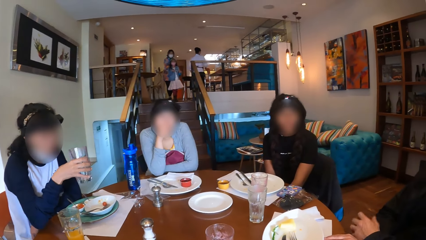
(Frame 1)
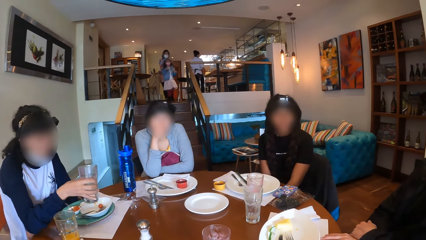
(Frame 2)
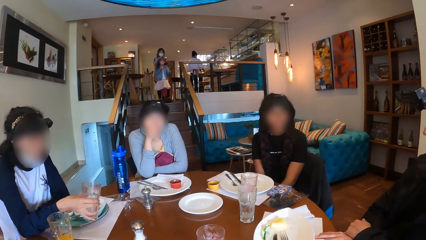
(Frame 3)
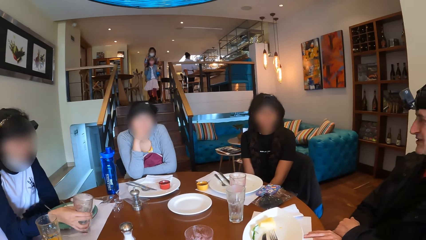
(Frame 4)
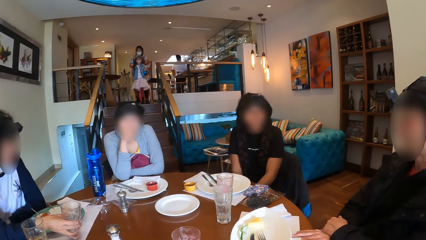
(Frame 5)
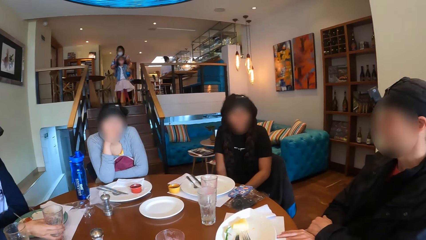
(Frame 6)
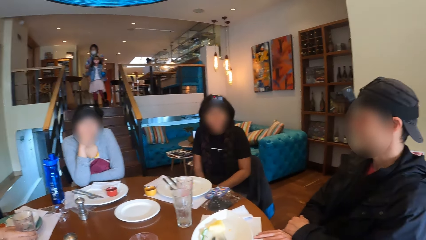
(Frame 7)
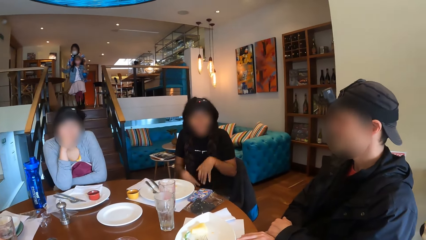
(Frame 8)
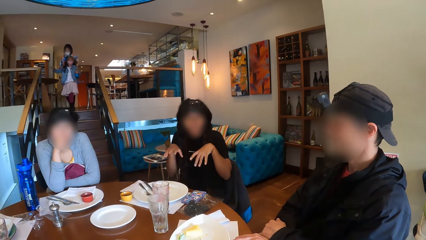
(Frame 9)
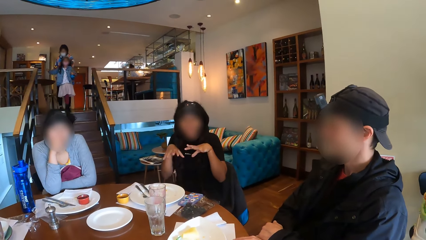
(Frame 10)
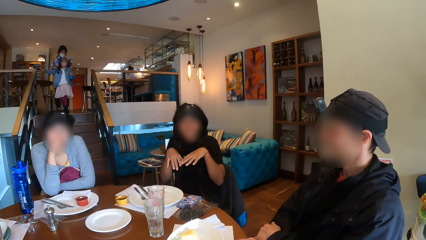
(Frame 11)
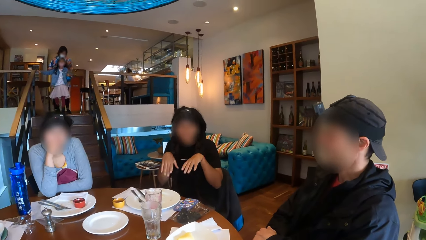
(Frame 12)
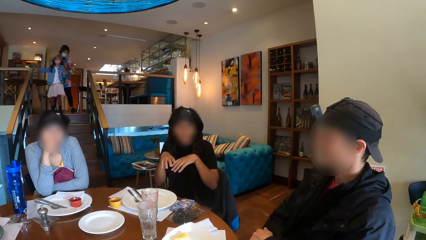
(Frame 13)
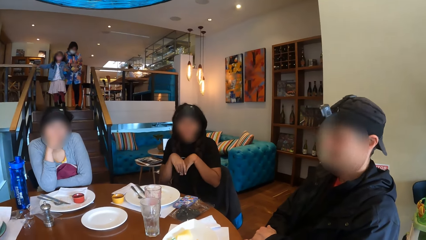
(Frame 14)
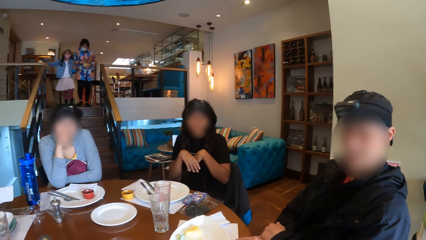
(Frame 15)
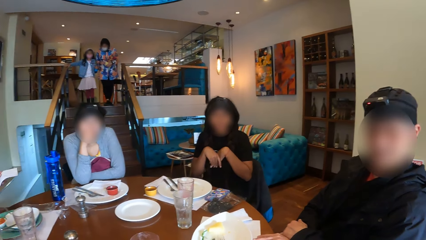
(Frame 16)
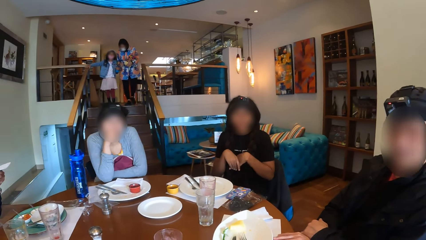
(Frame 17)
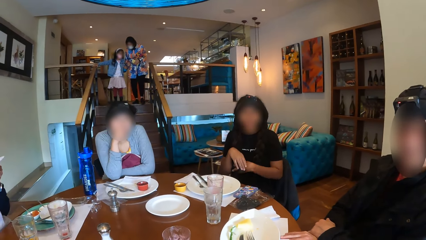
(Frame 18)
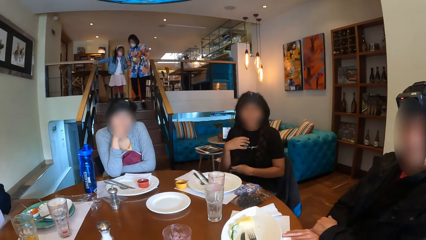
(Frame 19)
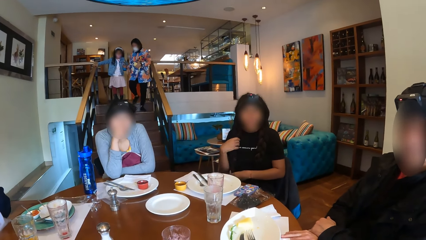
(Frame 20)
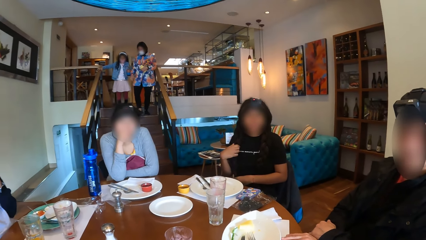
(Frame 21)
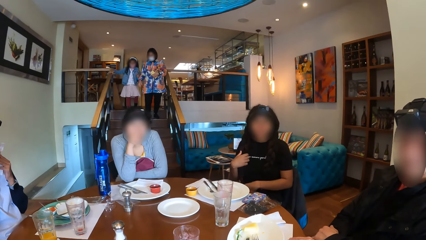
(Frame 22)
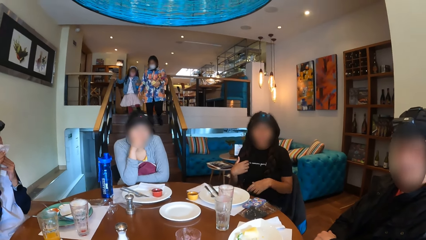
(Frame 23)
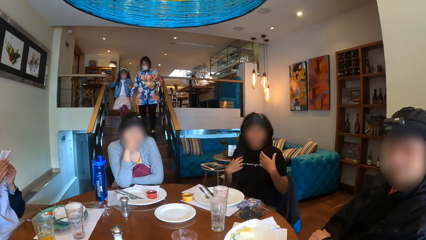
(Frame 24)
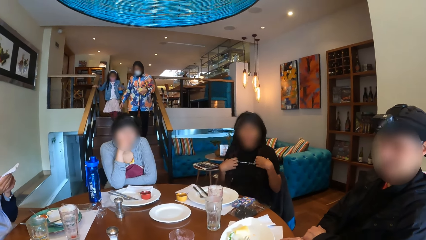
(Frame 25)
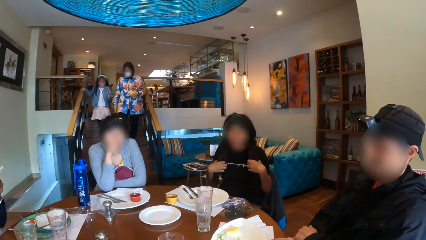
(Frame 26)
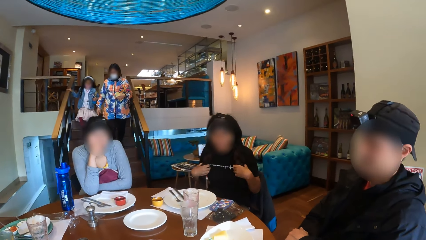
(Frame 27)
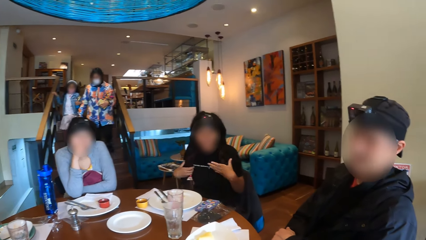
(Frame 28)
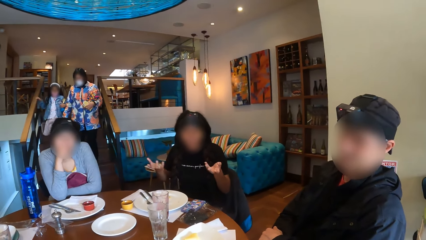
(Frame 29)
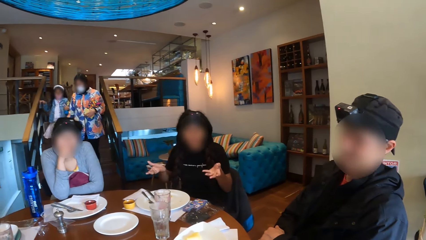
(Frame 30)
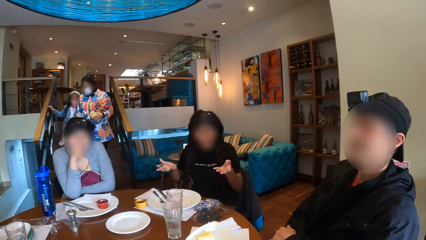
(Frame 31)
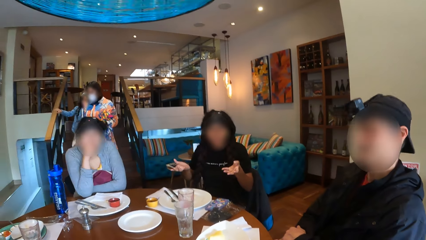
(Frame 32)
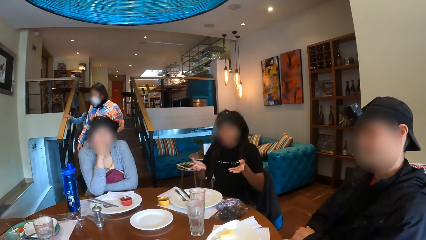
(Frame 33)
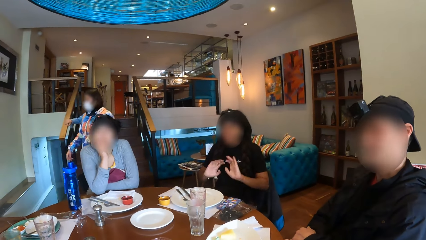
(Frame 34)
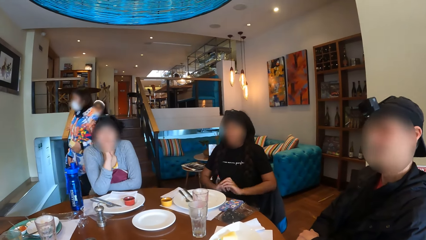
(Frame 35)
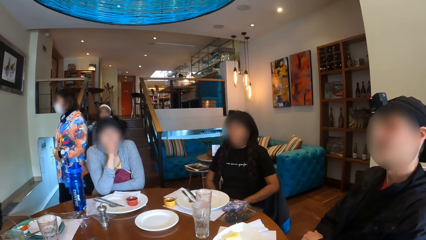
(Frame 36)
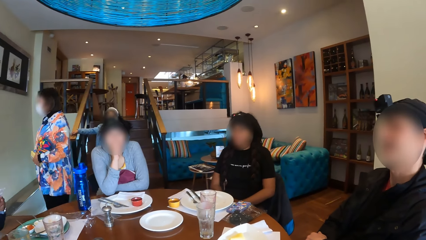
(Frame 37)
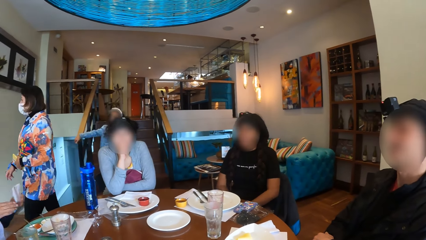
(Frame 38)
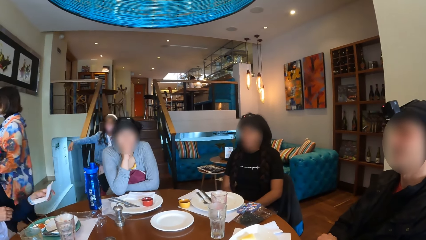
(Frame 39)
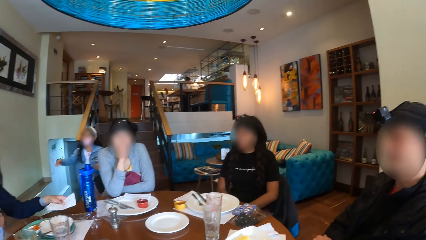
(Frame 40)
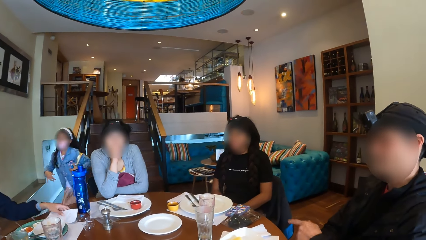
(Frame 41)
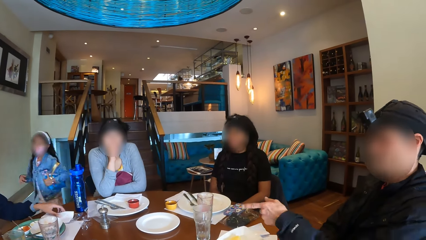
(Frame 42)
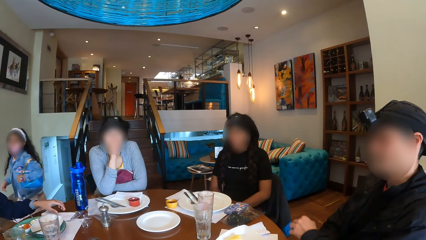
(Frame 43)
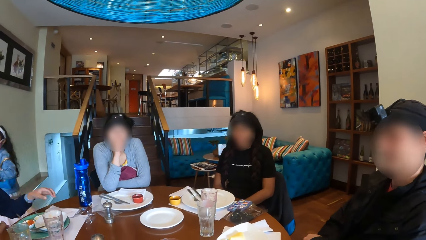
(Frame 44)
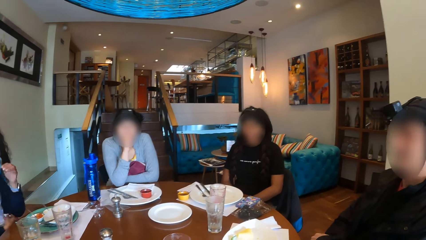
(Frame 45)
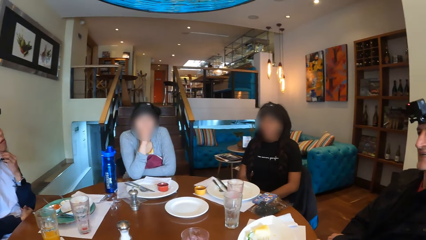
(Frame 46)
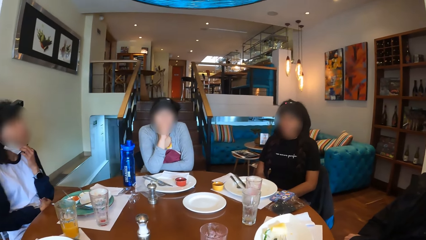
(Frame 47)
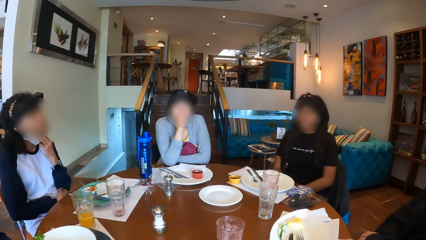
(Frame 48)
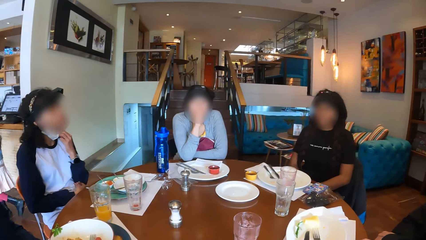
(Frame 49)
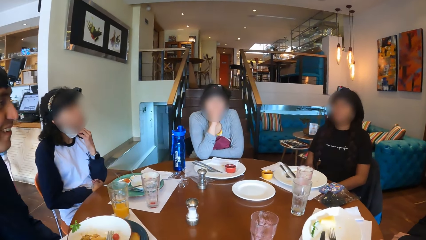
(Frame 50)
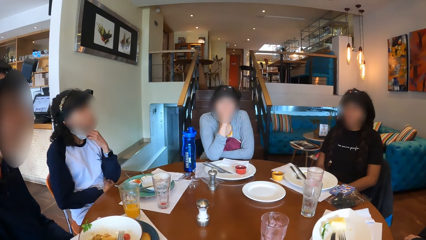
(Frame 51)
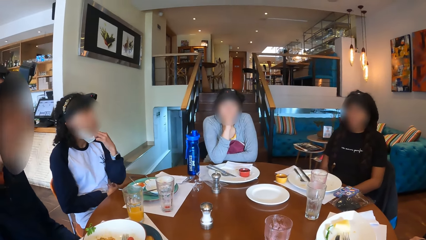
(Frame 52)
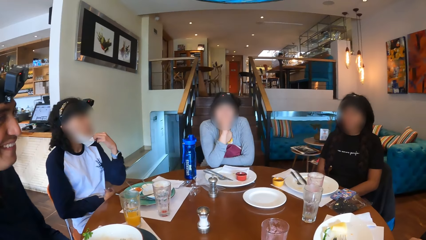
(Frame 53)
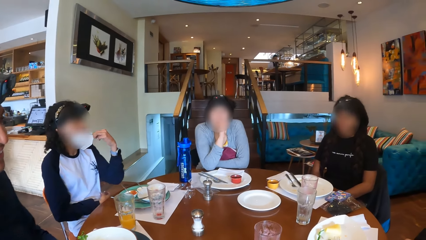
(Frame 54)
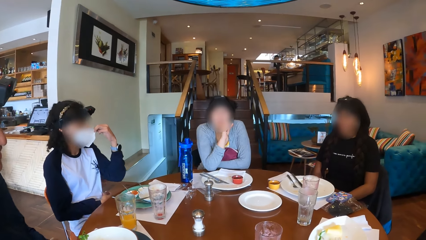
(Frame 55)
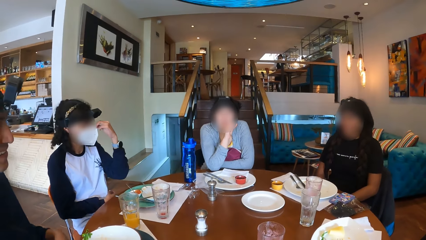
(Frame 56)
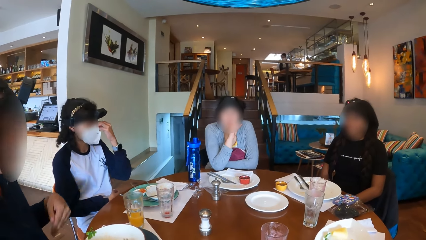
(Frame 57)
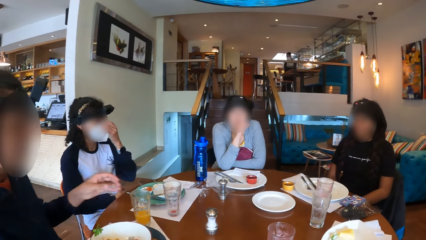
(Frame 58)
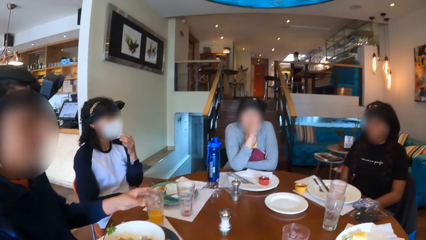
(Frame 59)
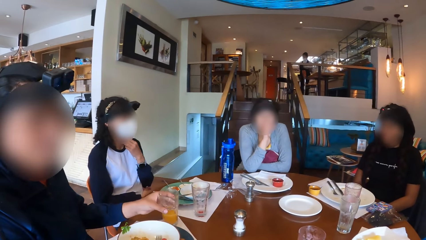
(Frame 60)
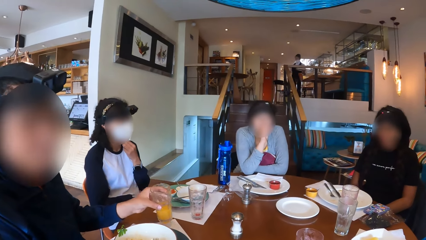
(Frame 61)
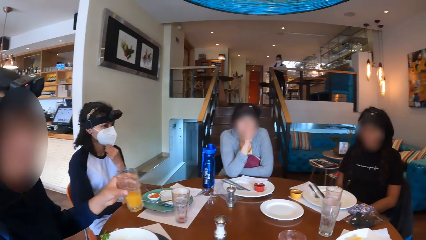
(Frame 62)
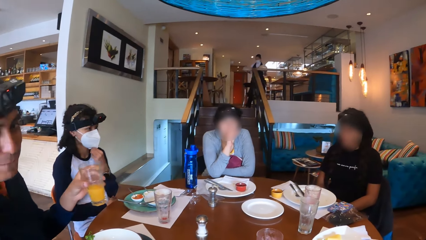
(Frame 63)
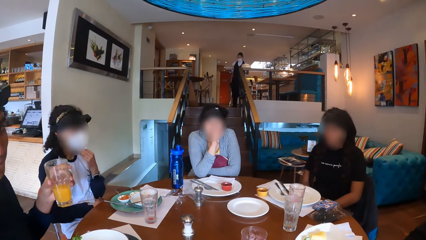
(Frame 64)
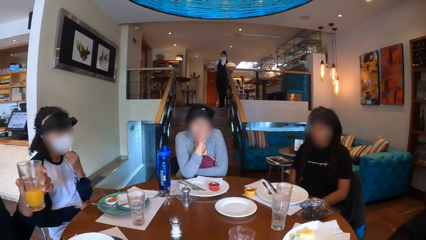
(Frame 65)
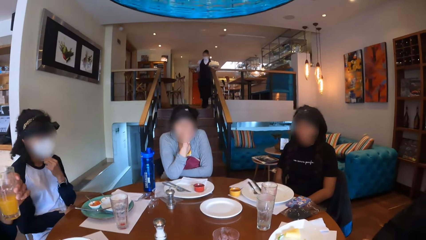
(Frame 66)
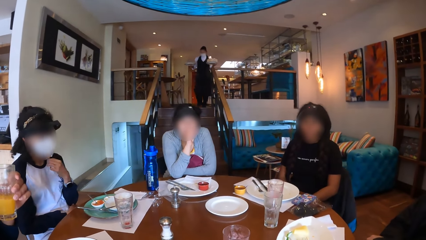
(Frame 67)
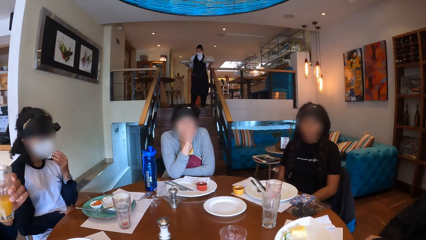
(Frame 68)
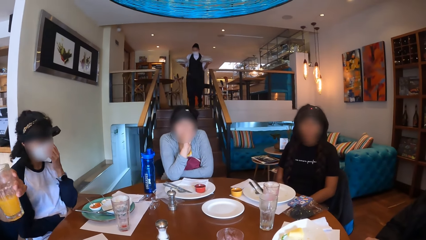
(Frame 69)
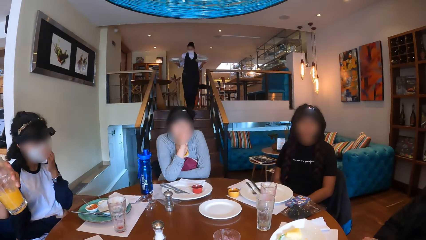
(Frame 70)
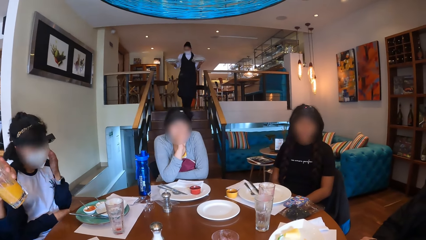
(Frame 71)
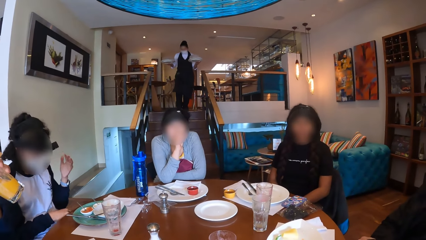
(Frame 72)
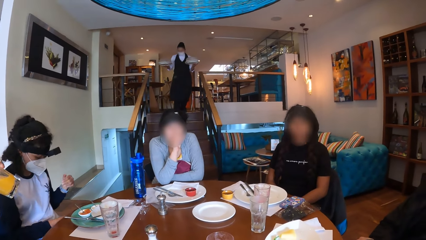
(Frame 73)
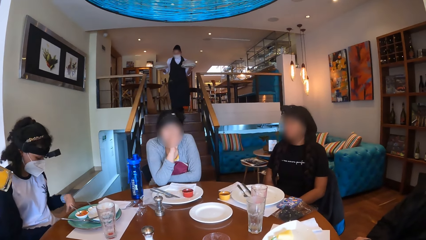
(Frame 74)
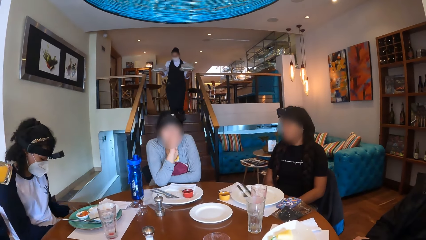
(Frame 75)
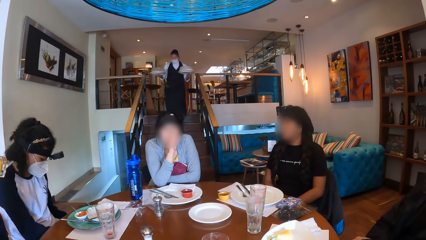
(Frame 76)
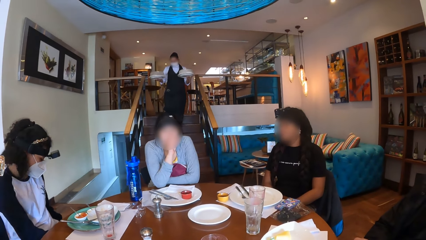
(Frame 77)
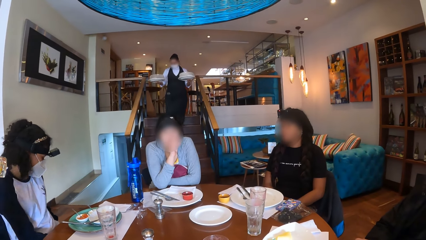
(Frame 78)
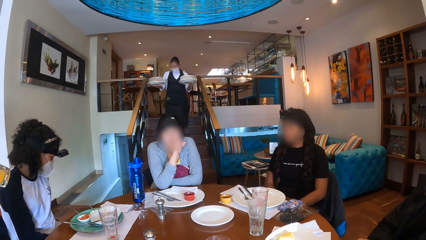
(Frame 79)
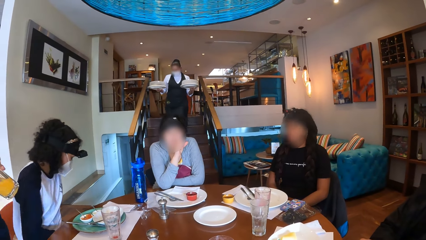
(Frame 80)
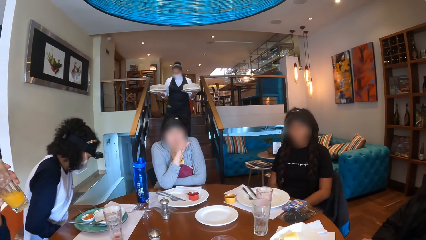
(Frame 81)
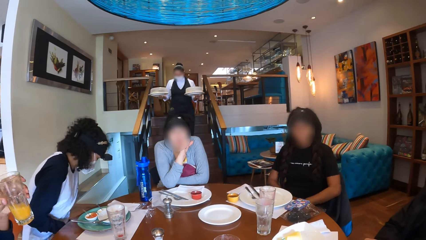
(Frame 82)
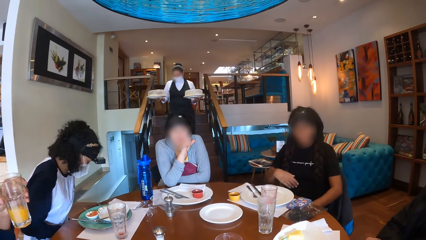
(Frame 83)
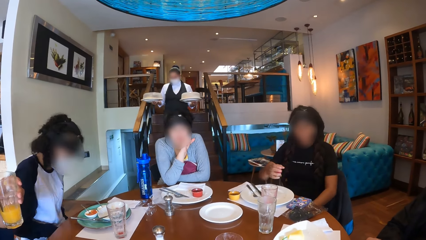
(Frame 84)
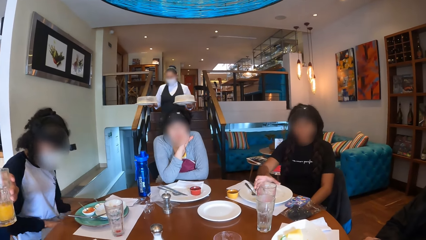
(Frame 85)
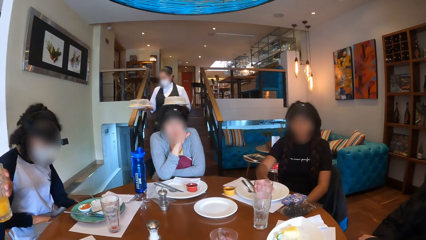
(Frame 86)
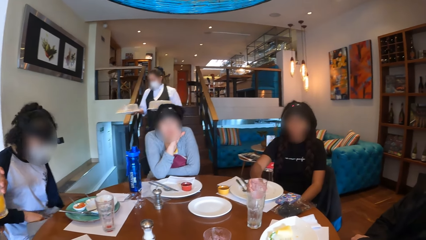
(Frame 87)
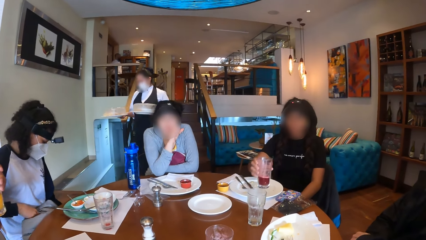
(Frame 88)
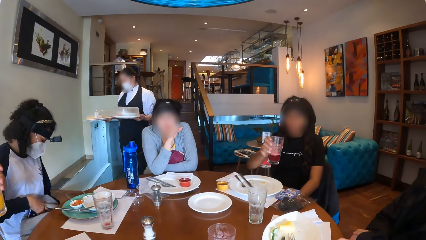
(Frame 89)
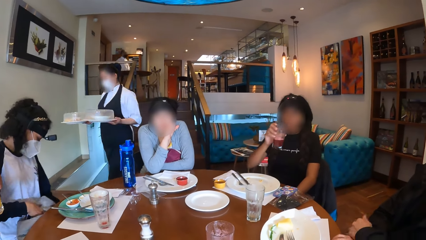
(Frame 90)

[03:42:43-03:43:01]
A man gestures out. A woman drops the empty cup on the table with her right hand. Another man places the glass on the table. Another woman gestures out with her hand. The first woman picks up the tissue paper from the table with her left hand. She cleans her mouth with the tissue paper. The first man nods his head. The first woman drops the tissue paper on the table with her left hand. She covers her face with her face mask. The camera wearer looks around the room. The other man takes a cup of drink from the table with his left hand. He holds the glass. He drinks juice from the cup. The first woman adjusts herself on her chair. The second woman picks up the cup of drink from the table with her right hand. The first woman adjusts her cloth on her legs with her hands.
